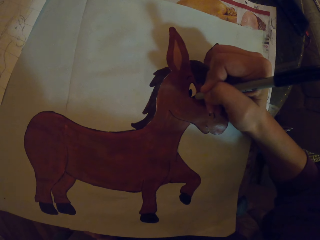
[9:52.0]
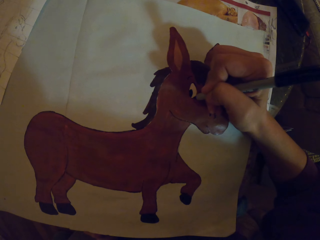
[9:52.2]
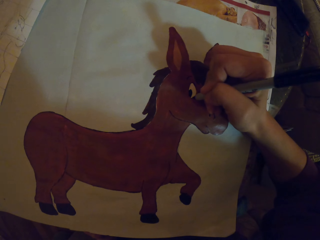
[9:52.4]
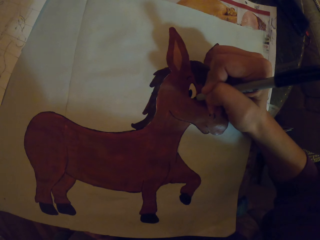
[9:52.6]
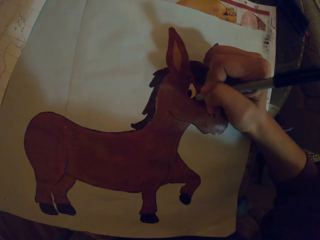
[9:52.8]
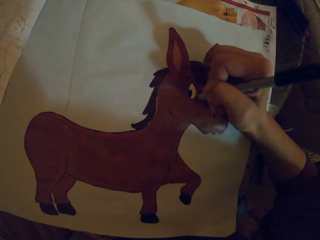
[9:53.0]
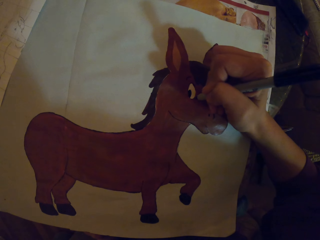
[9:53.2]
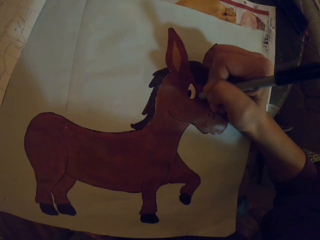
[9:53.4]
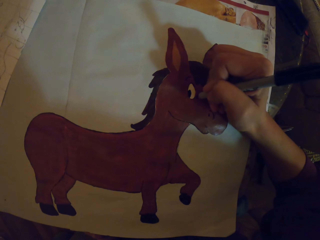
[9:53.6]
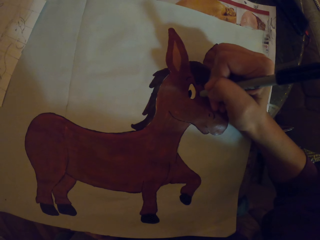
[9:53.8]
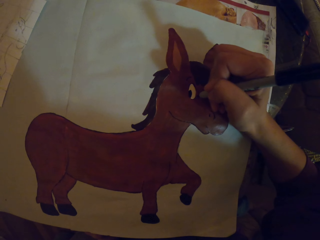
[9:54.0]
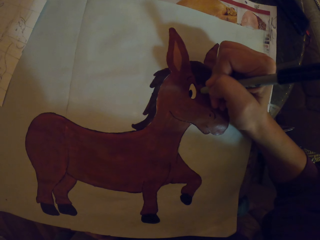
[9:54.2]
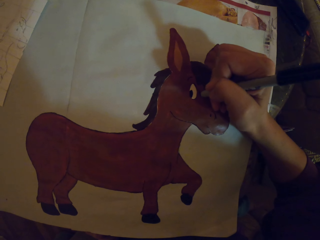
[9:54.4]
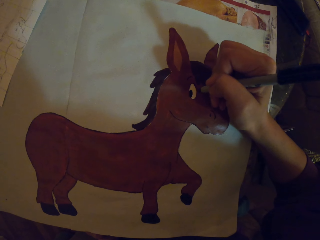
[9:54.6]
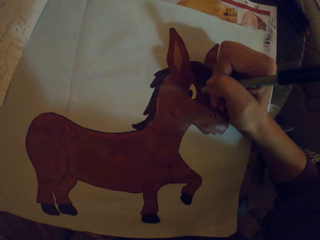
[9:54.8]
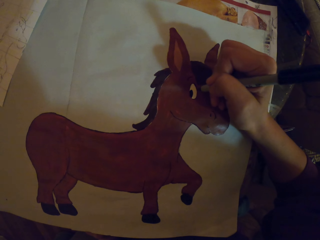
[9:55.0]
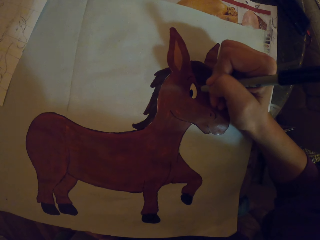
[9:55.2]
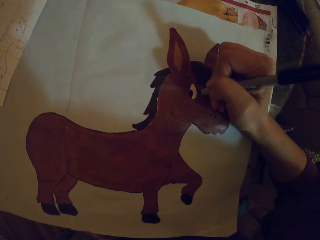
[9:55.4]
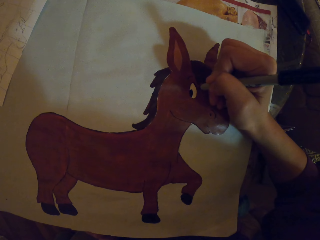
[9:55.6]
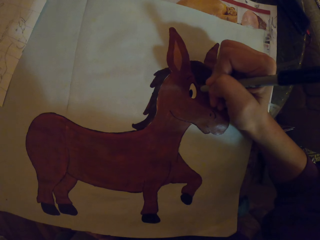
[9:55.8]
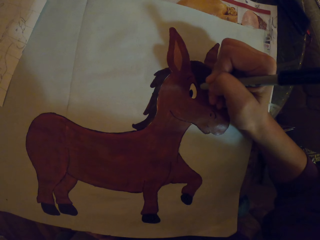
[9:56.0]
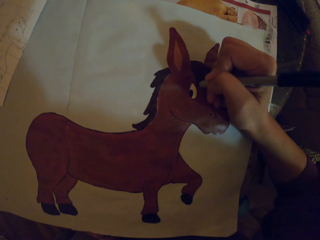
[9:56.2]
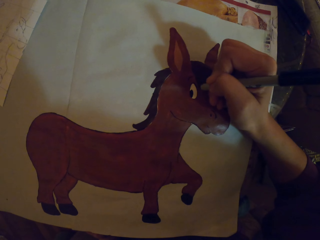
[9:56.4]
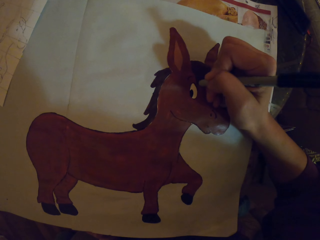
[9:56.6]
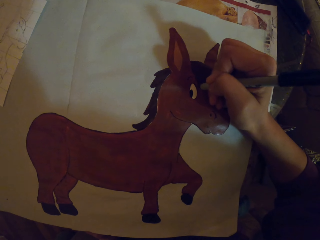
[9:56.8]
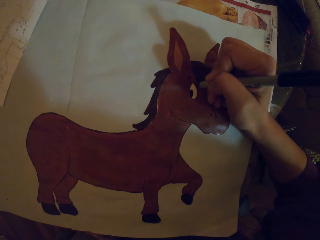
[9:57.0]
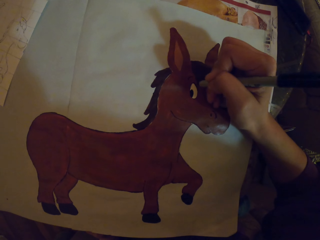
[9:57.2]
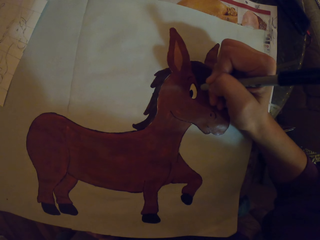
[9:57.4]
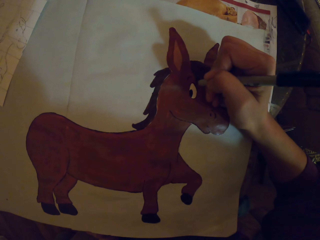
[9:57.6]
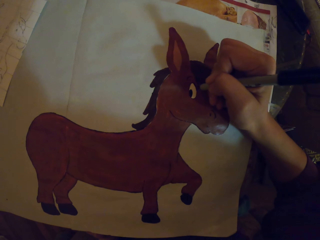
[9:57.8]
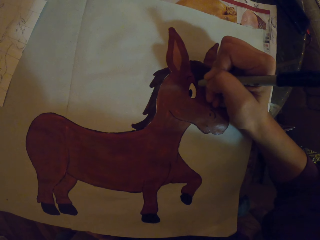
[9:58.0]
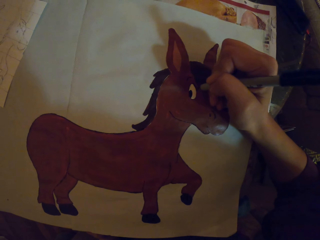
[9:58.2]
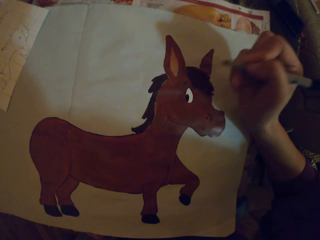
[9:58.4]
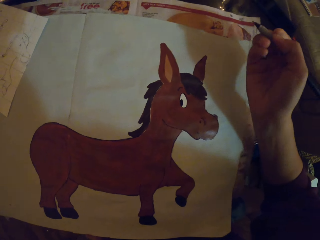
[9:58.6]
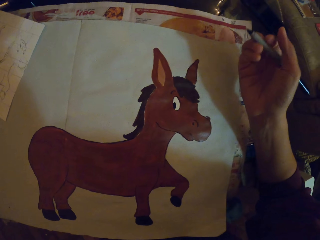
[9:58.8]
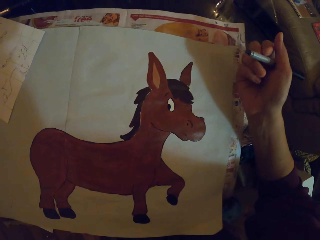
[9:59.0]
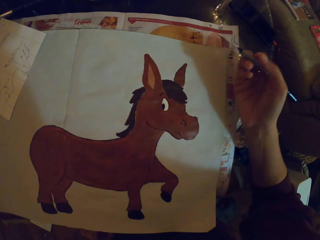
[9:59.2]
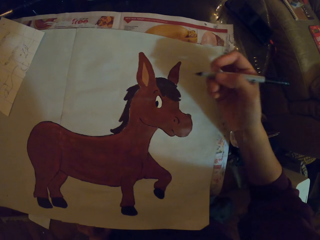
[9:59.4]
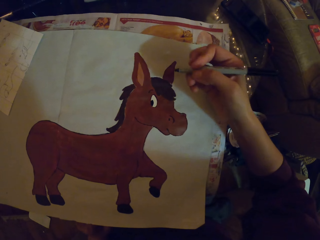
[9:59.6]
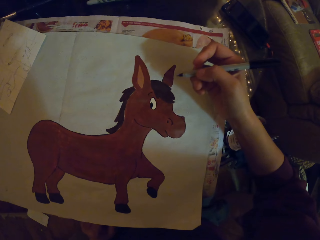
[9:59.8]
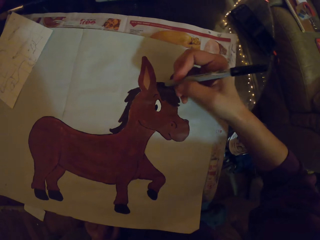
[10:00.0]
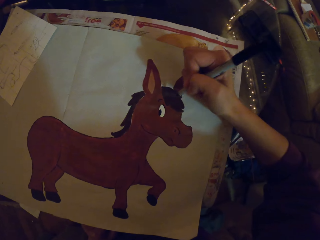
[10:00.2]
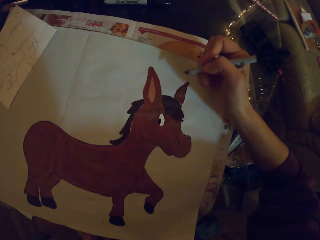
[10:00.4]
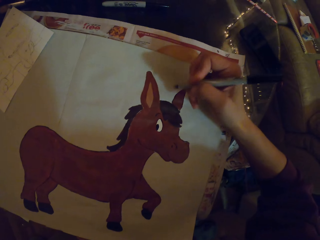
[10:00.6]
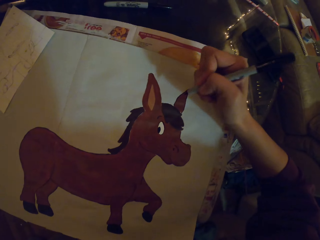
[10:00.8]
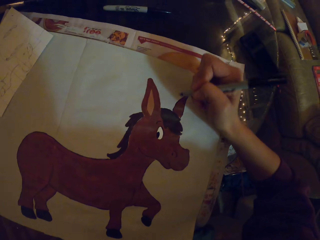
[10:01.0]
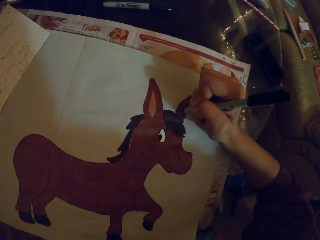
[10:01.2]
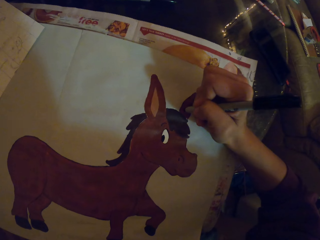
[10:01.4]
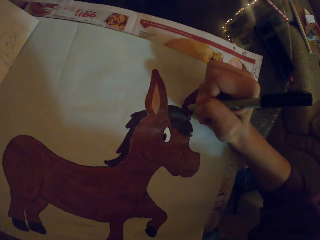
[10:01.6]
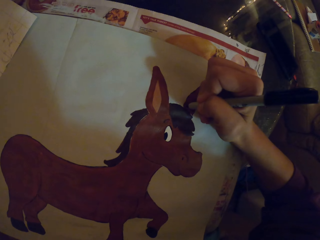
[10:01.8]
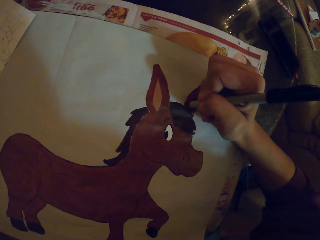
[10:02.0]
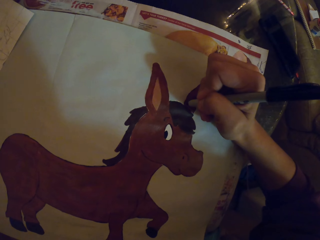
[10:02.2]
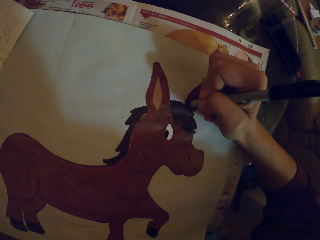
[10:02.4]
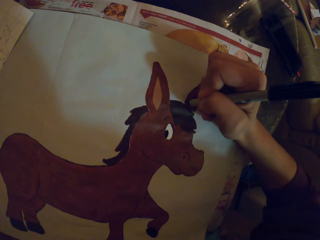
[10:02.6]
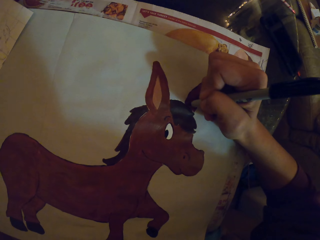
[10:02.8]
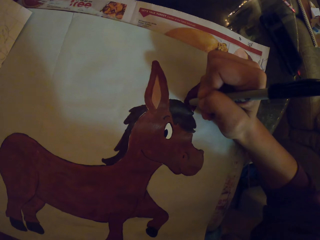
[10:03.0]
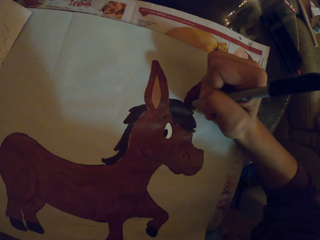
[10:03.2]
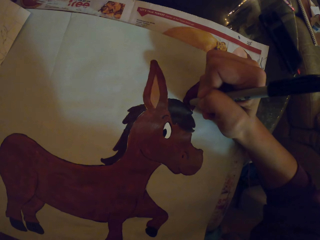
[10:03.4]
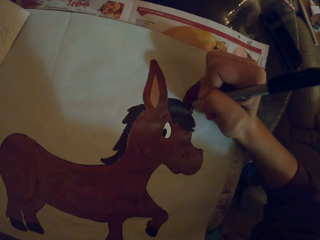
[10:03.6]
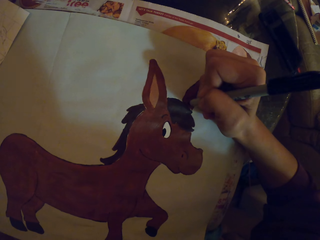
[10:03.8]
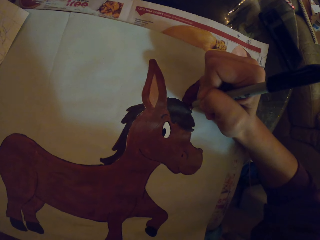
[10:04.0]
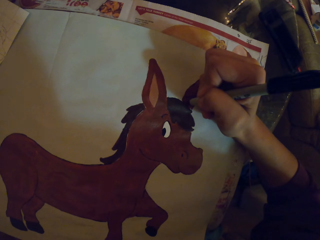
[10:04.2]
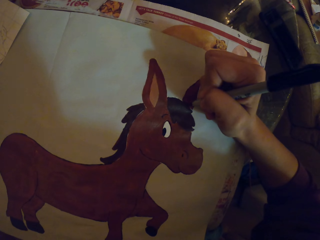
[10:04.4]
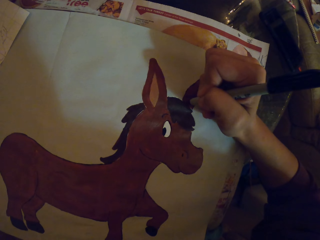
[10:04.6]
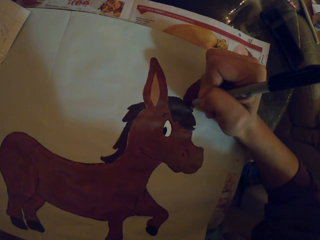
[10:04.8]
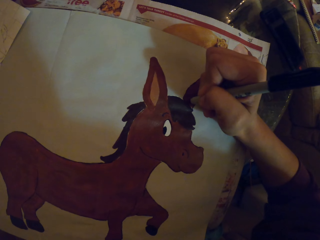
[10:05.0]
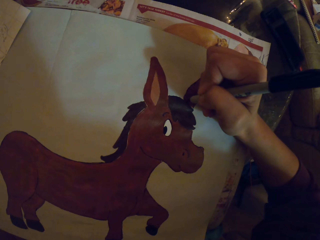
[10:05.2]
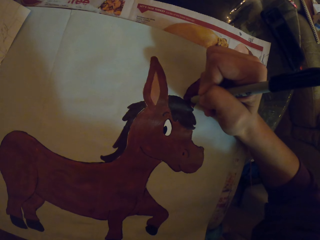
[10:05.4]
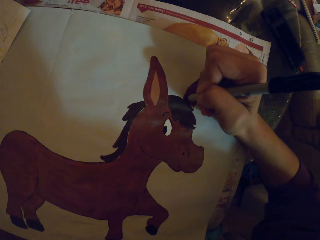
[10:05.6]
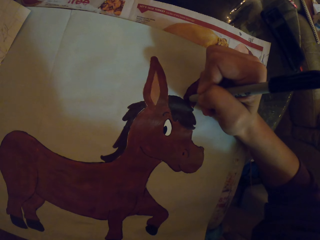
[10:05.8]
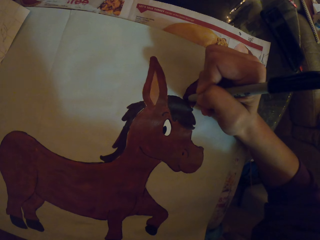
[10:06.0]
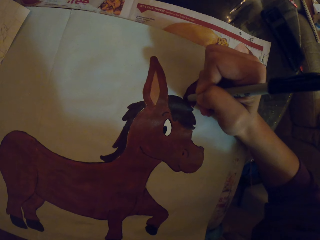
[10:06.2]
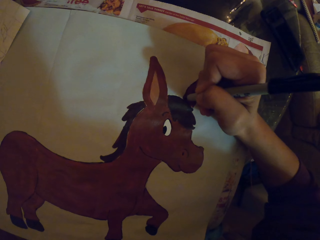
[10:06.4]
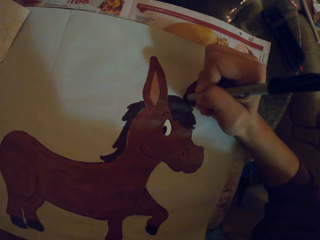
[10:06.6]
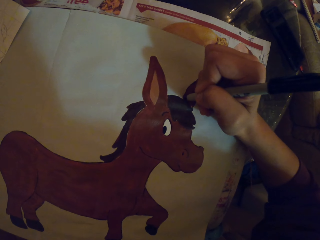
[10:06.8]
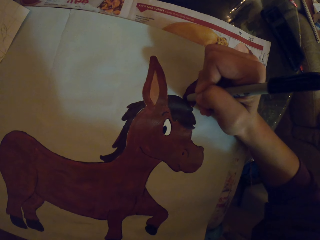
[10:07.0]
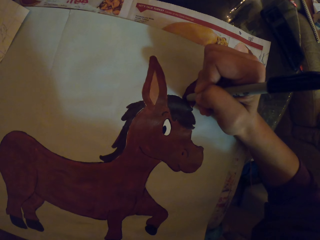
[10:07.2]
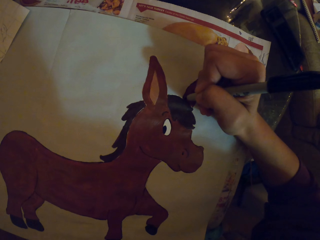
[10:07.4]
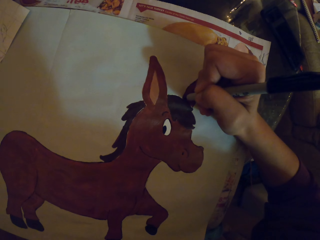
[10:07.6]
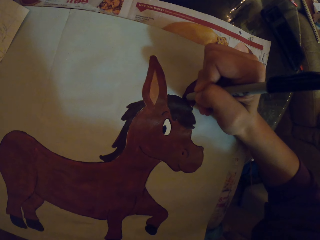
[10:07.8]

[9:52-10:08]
The camera wearer adjusts the painting pen or marker pen. They paint with the marker pen.

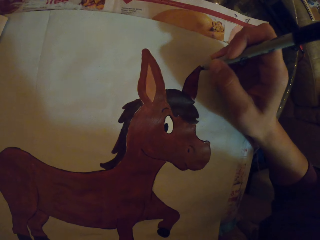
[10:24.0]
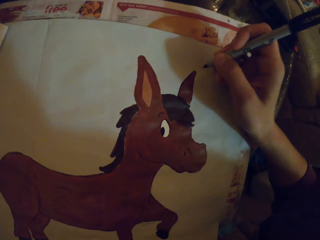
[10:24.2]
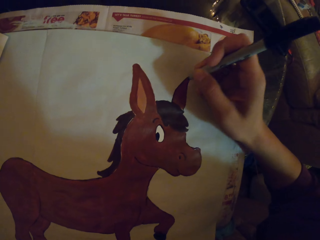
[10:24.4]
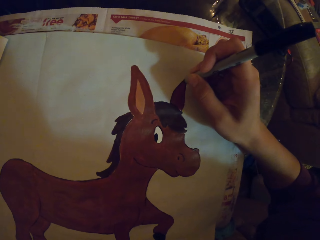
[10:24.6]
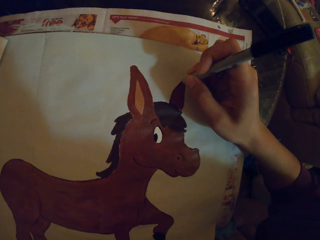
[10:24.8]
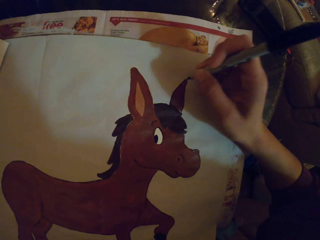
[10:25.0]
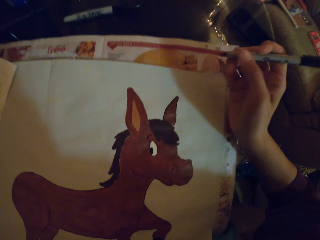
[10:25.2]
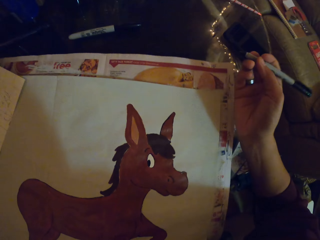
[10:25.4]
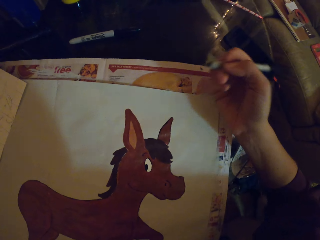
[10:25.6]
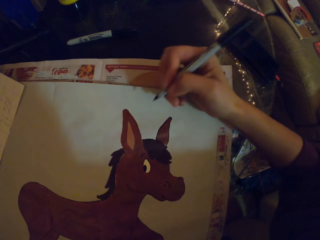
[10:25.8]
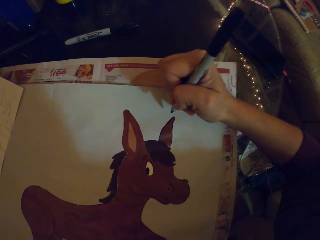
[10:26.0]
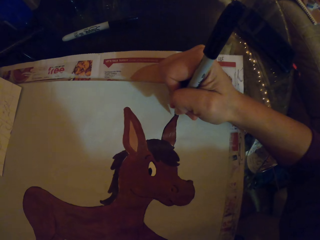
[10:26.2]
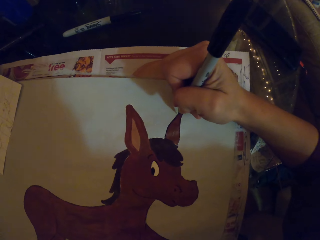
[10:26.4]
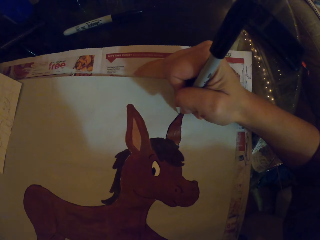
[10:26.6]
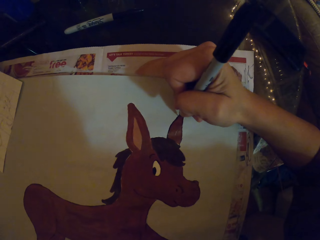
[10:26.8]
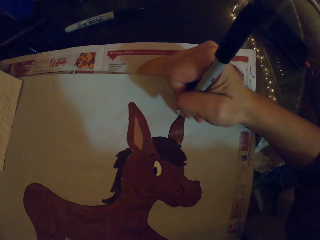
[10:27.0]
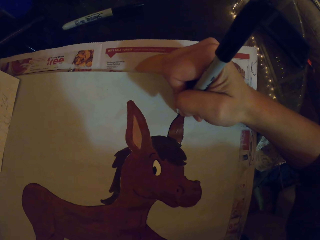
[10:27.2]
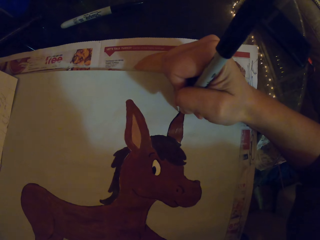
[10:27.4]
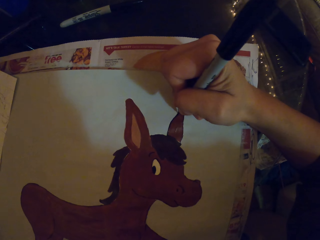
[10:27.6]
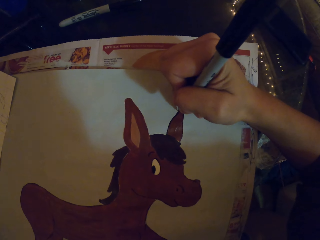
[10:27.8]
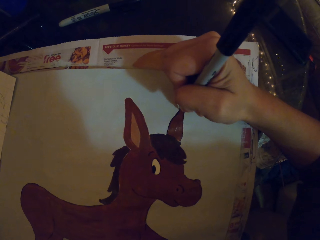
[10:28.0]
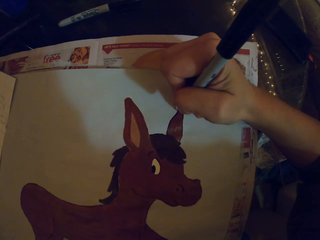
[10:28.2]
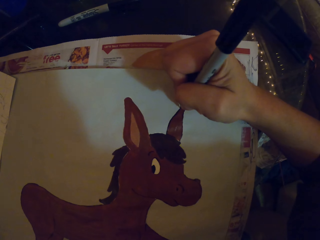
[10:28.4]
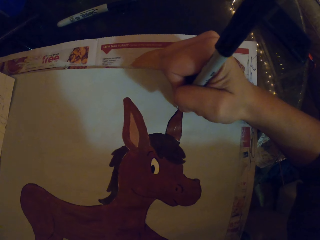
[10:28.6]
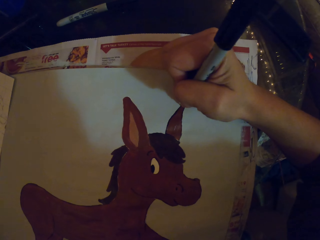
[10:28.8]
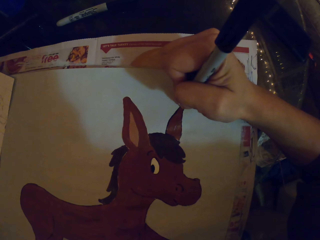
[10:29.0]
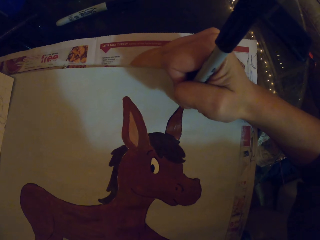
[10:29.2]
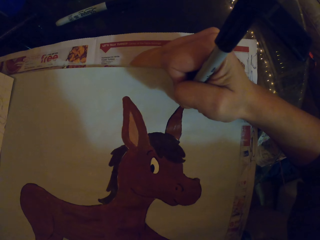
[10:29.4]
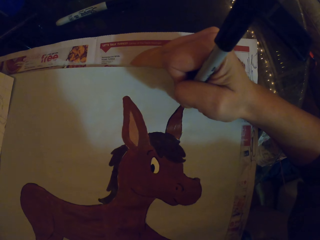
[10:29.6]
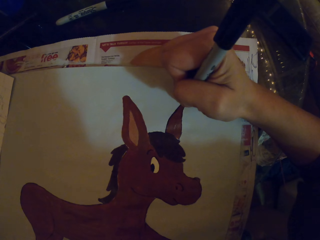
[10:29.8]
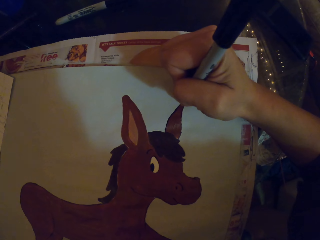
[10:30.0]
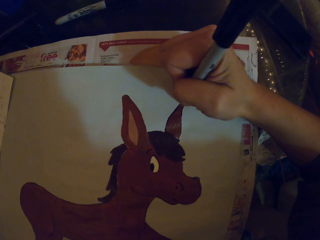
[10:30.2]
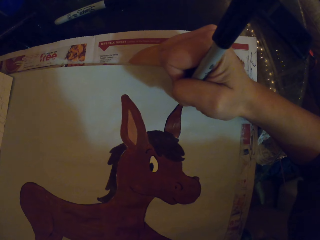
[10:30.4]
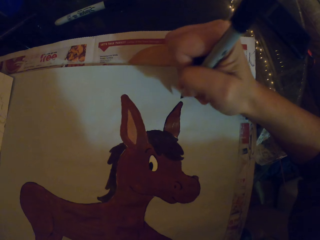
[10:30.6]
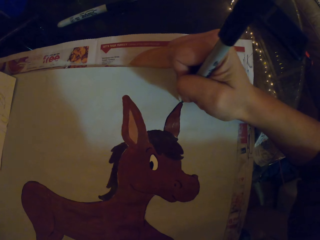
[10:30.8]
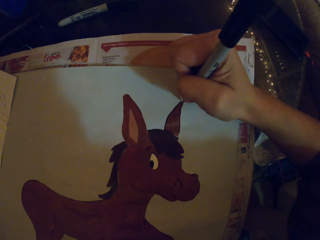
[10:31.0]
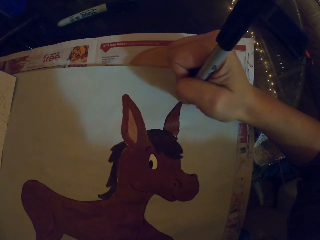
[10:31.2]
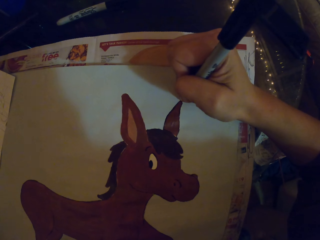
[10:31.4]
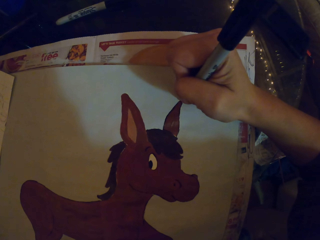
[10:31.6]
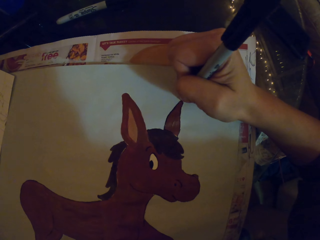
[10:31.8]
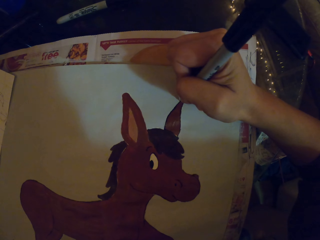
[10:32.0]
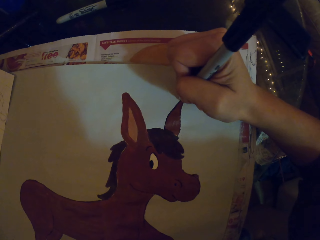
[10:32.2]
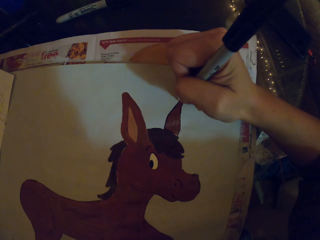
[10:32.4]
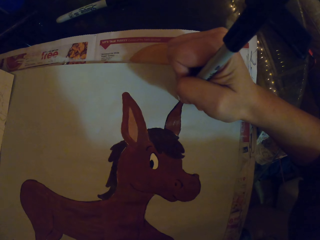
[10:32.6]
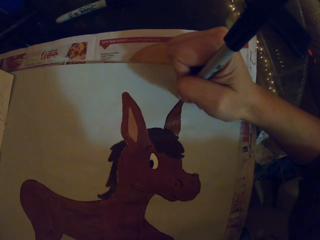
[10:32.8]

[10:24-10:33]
The camera wearer adjusts the painting pen. They paint.
